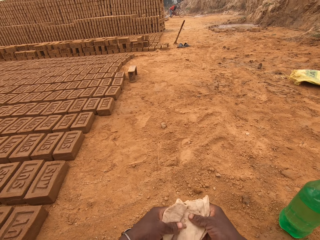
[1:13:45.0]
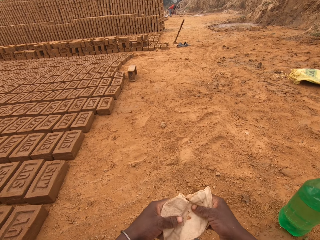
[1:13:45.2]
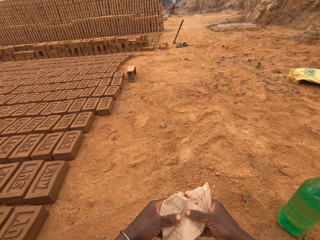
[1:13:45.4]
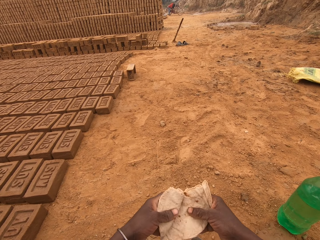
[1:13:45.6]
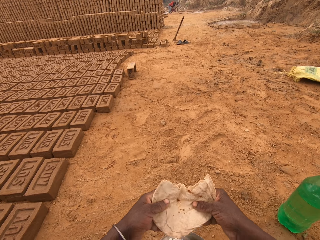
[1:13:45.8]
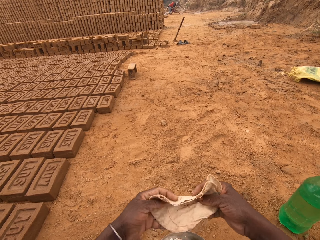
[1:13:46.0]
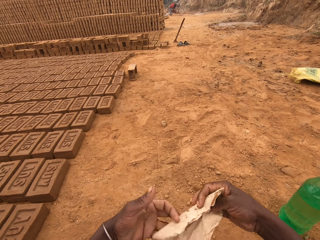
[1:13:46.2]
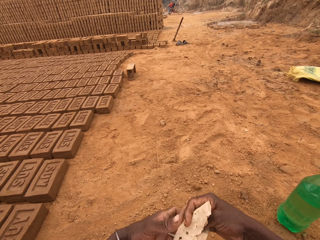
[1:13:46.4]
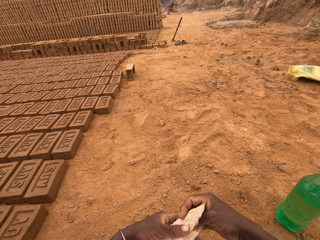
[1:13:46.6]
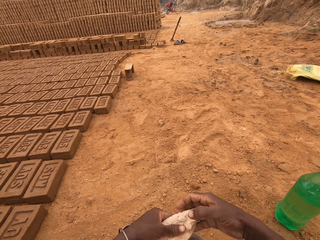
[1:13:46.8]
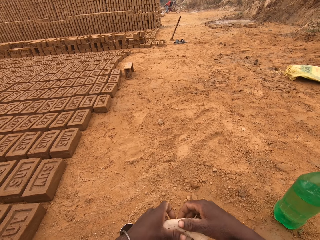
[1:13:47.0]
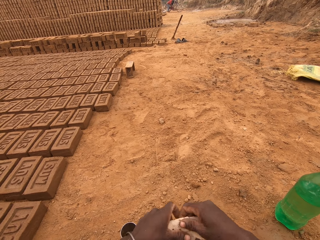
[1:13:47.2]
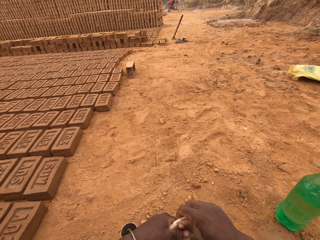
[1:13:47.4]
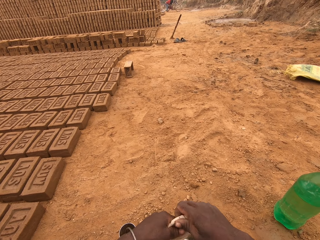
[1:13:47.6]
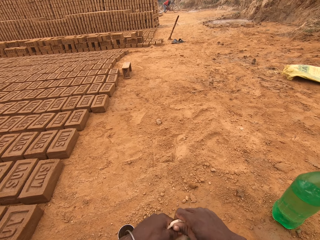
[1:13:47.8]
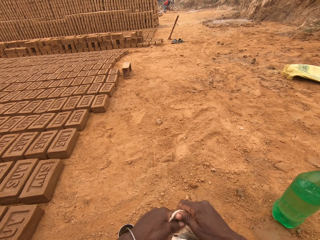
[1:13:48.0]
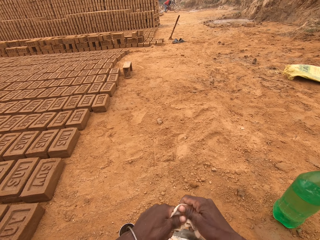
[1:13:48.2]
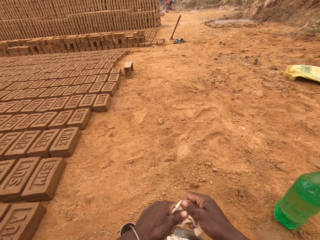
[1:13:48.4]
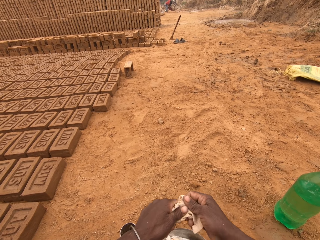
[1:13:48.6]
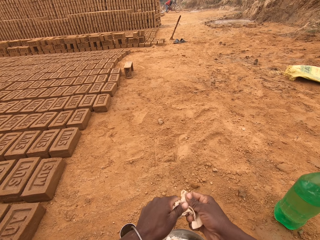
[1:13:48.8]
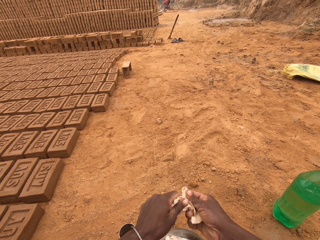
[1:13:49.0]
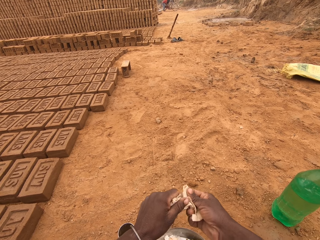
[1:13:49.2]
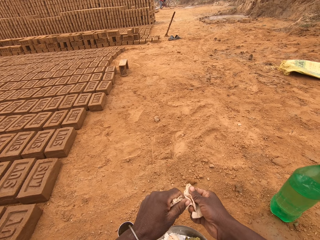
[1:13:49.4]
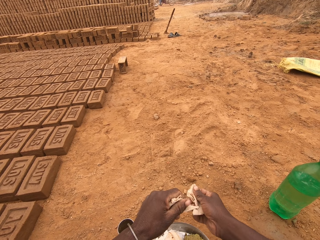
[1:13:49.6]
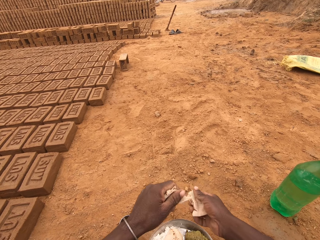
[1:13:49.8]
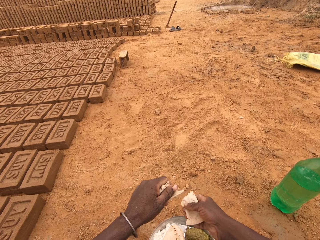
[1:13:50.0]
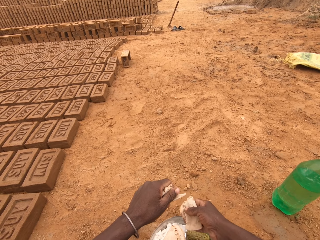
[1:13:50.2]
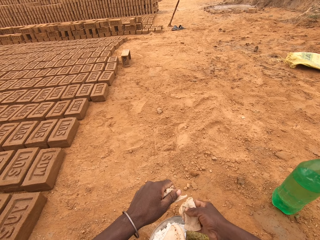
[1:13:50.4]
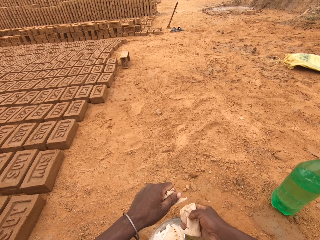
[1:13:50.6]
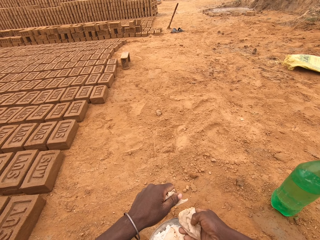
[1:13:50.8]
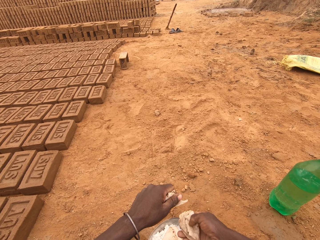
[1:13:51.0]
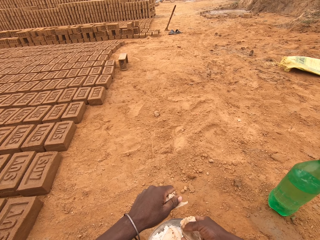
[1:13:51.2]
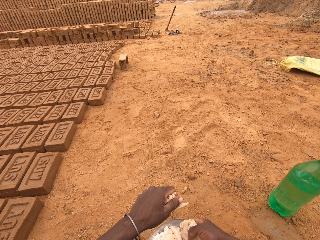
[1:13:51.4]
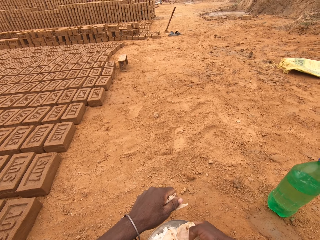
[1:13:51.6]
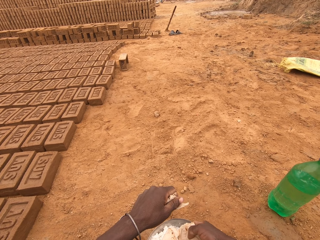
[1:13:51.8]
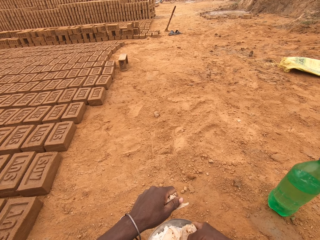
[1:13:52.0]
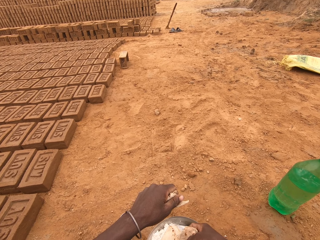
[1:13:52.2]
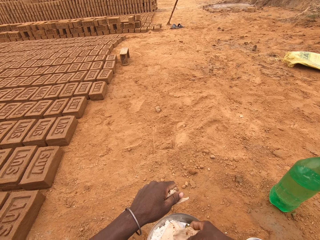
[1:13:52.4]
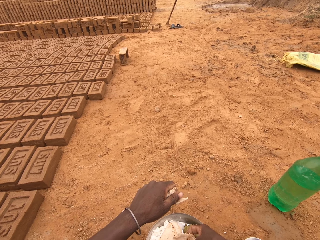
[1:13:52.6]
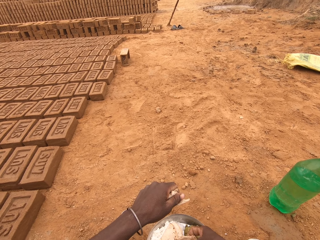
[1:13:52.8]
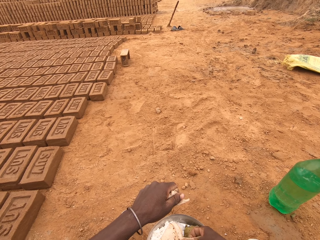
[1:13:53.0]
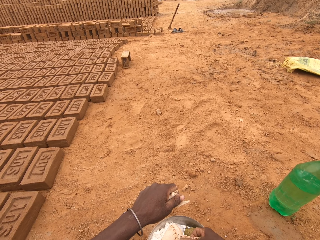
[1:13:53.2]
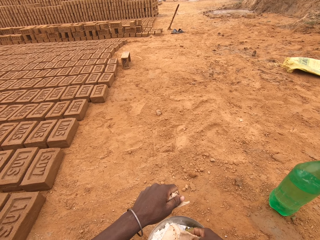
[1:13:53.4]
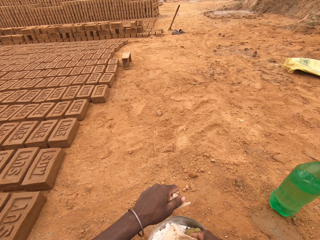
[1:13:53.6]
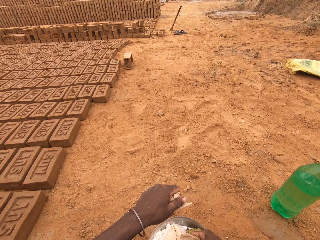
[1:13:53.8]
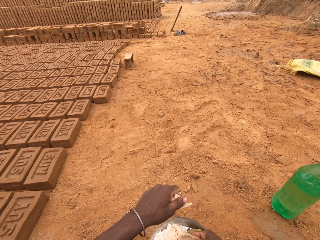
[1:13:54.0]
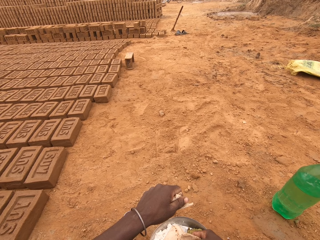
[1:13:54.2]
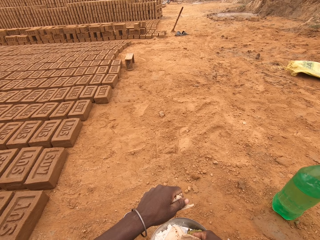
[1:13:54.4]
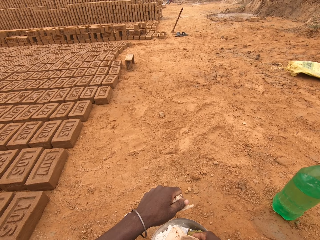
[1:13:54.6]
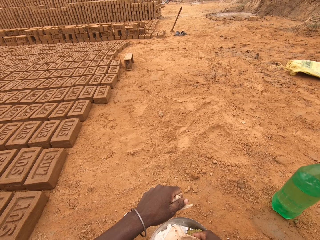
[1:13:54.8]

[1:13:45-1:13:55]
The camera wearer folds the flatbread. They tear the bread.

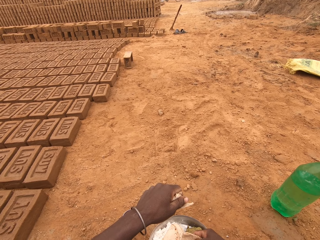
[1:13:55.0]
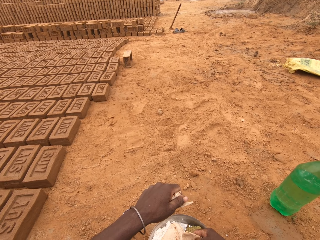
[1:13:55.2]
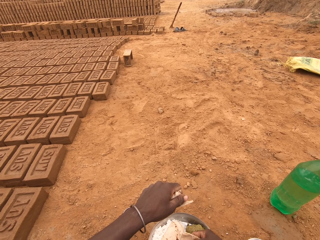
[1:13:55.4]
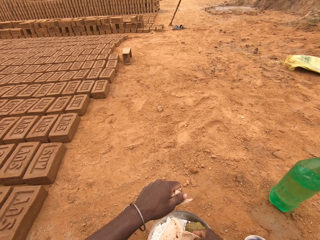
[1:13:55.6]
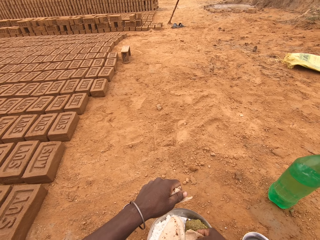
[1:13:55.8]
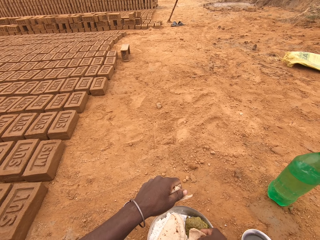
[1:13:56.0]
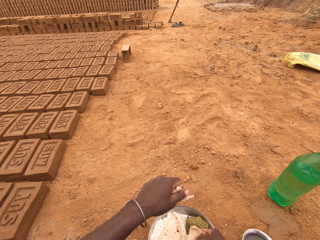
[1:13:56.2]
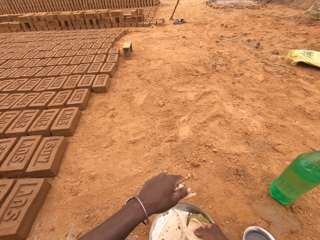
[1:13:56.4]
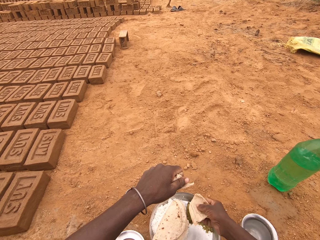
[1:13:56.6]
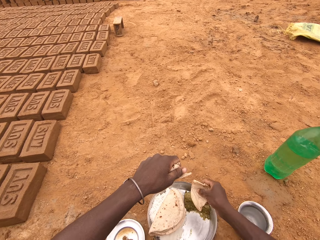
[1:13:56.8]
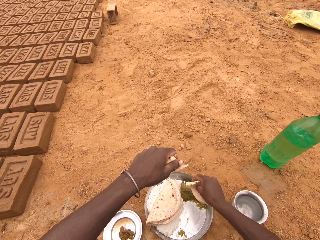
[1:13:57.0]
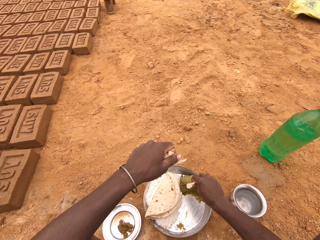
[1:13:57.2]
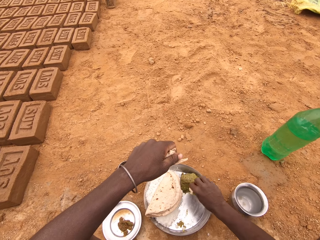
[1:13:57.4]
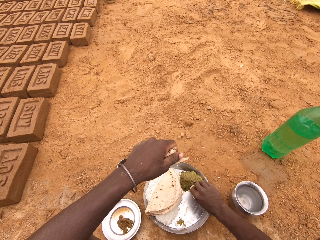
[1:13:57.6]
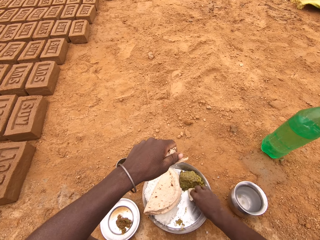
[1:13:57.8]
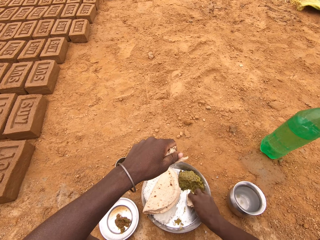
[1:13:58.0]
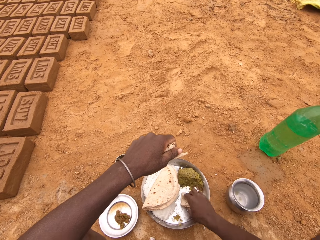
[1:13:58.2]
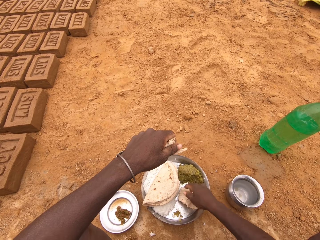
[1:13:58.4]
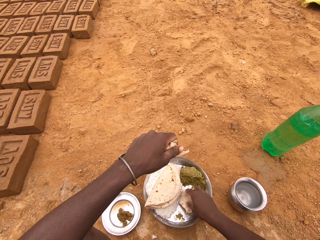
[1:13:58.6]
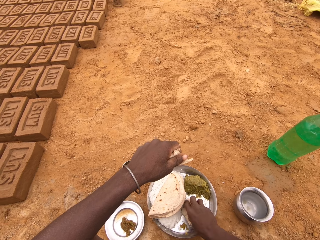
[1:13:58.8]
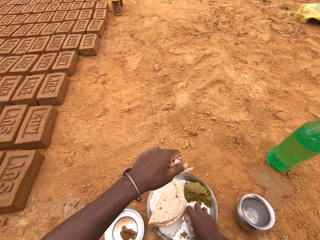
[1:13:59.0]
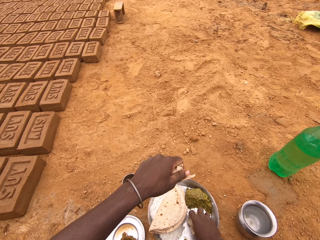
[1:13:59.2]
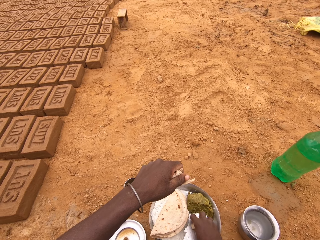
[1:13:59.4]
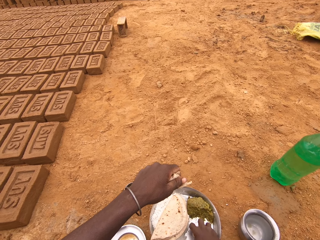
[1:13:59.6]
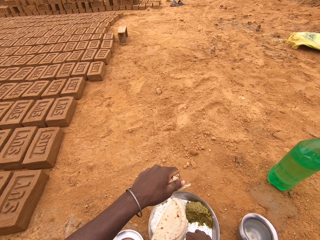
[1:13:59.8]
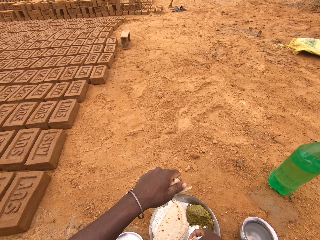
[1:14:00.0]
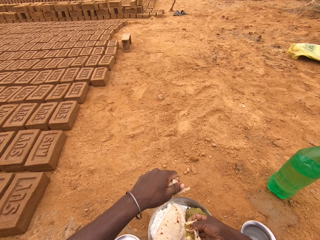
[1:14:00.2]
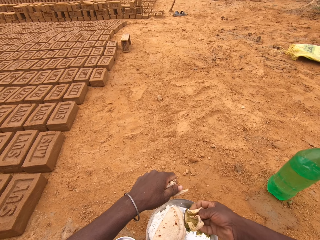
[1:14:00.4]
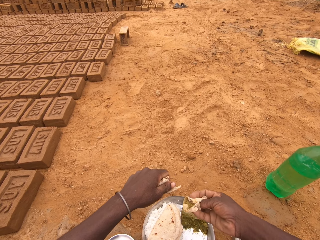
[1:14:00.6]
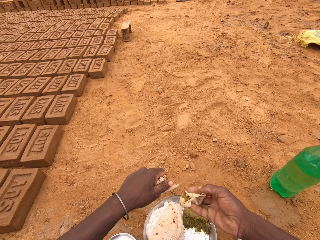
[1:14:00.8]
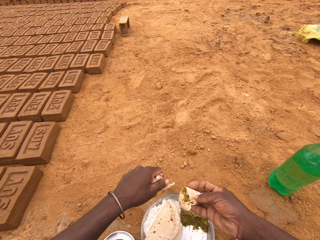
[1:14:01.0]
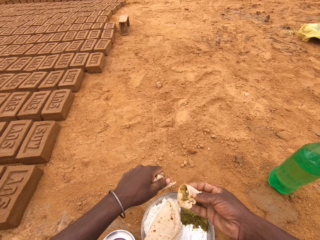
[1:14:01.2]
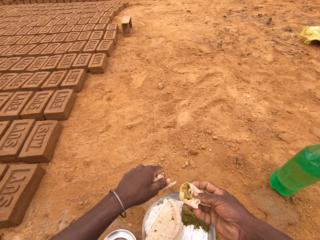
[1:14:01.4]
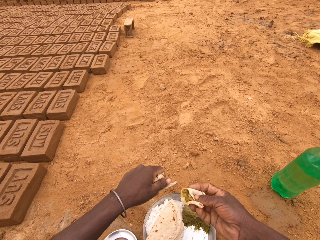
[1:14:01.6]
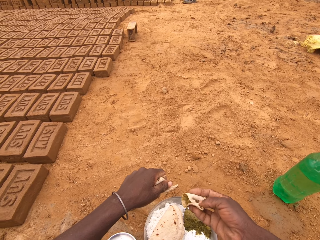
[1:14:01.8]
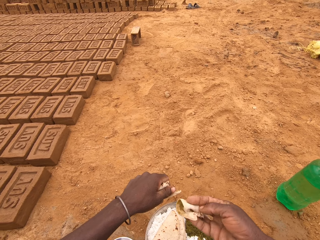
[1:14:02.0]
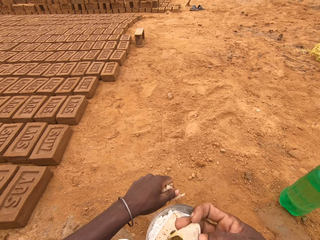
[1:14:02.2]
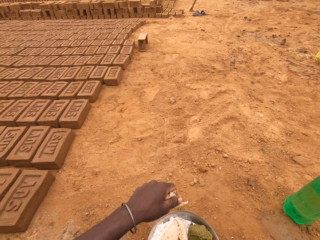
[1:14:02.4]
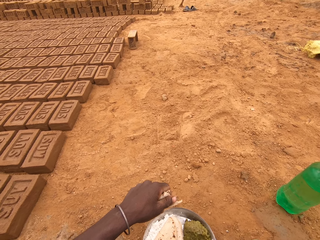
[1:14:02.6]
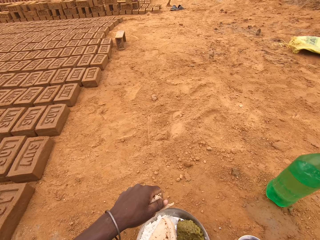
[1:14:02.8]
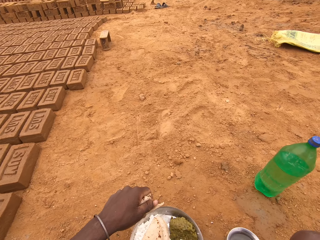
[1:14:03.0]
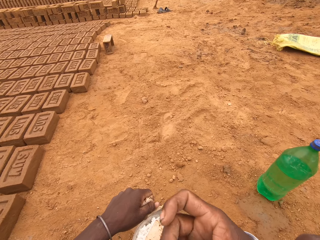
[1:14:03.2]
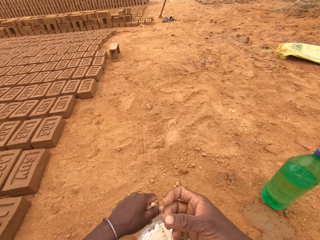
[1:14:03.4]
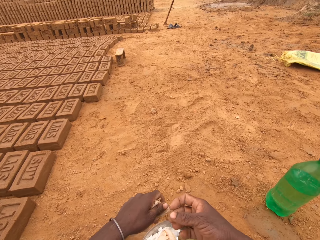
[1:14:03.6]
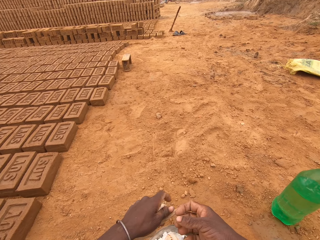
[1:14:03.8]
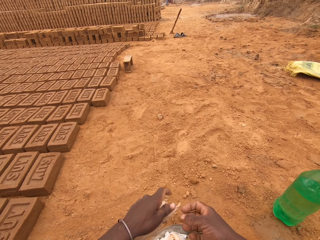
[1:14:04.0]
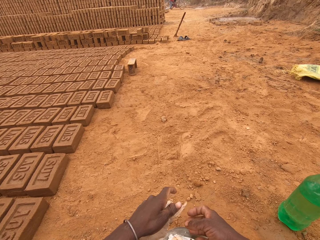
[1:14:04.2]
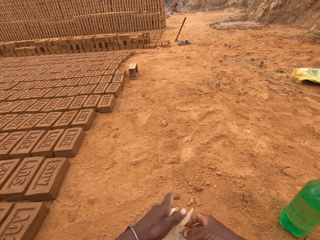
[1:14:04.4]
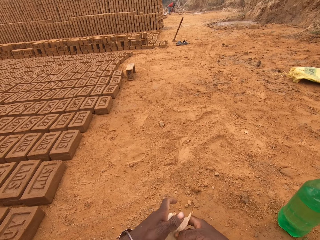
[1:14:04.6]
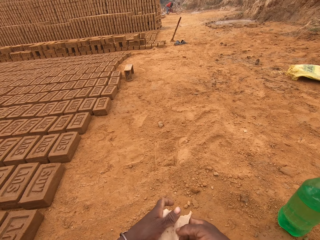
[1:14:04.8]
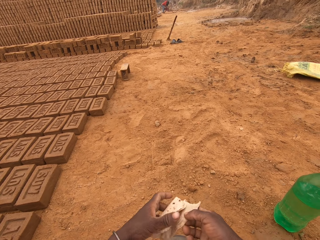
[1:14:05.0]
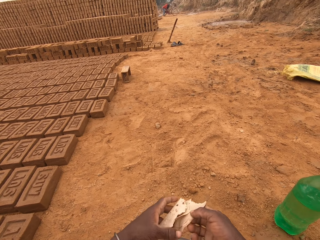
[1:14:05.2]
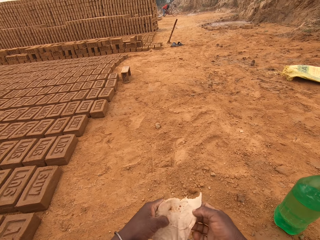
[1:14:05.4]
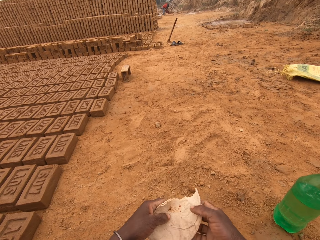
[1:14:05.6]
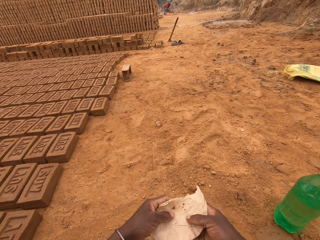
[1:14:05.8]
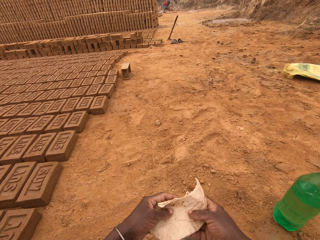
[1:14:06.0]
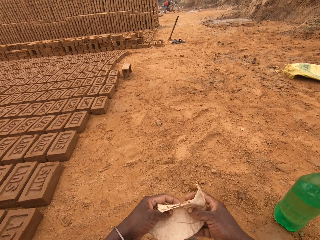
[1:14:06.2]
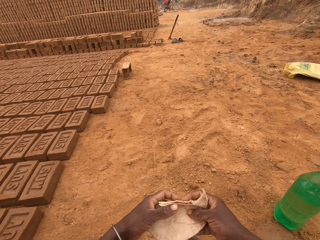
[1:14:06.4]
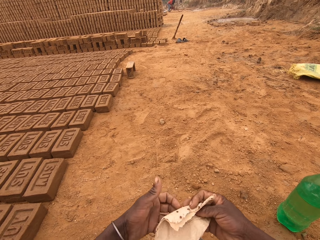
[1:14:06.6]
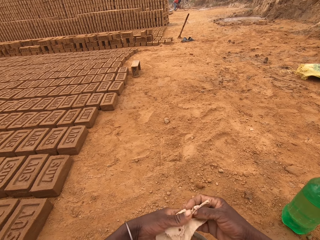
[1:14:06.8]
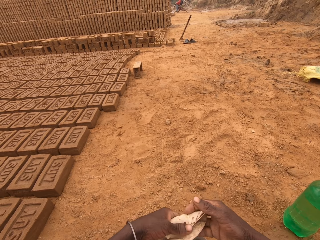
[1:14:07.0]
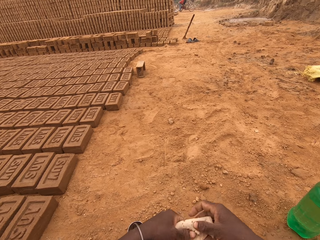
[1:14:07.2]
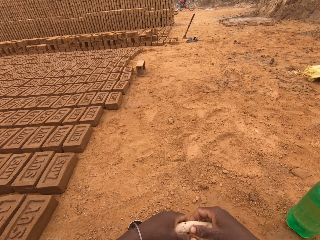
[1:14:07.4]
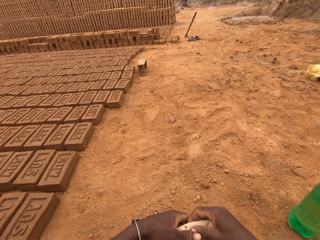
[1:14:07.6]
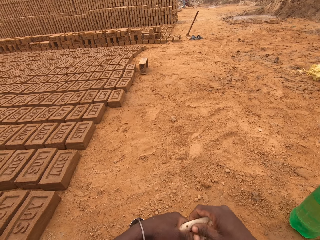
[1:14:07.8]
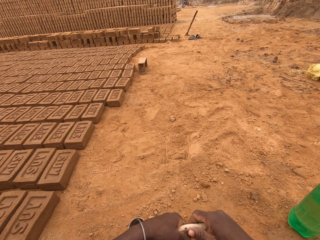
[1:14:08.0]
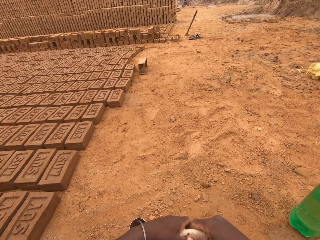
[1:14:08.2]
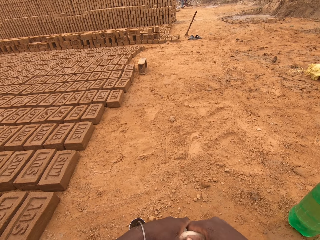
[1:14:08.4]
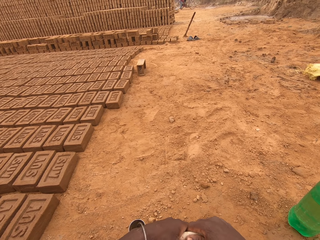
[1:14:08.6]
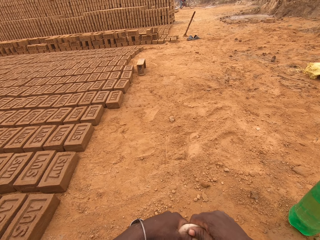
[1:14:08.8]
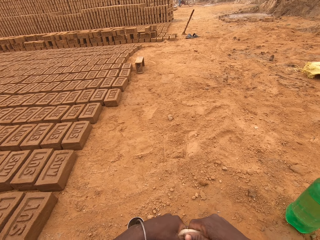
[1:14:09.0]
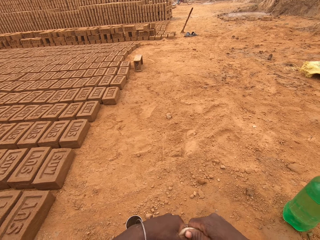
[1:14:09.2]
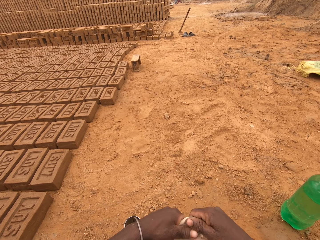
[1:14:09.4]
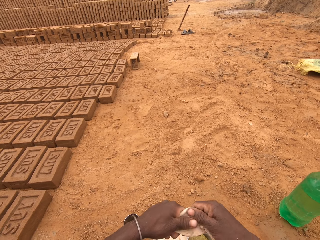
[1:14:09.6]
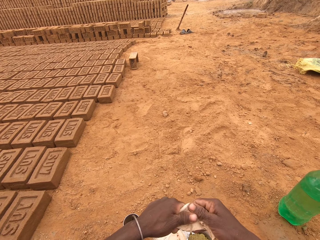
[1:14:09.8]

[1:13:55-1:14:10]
The camera wearer puts the flatbread in the vegetable. They put the bread in the mouth. They fold the flatbread.
